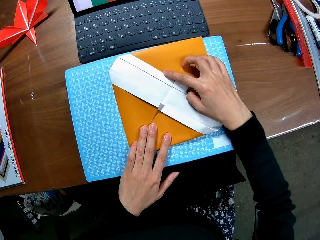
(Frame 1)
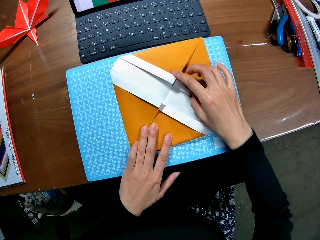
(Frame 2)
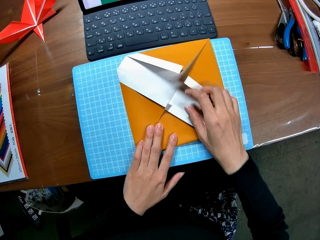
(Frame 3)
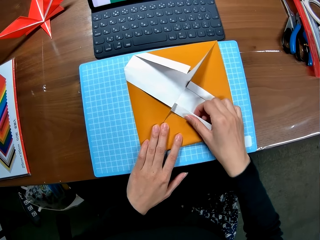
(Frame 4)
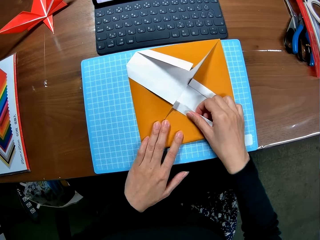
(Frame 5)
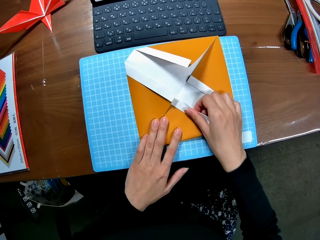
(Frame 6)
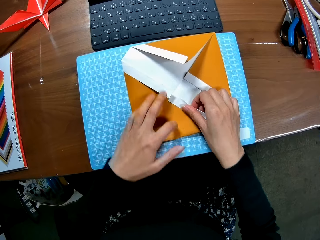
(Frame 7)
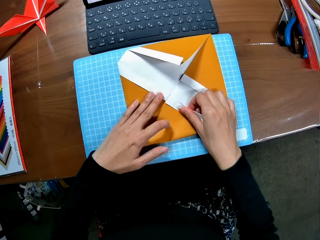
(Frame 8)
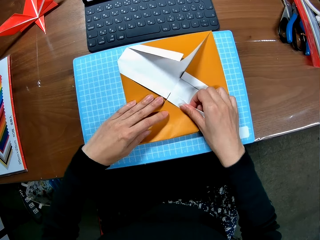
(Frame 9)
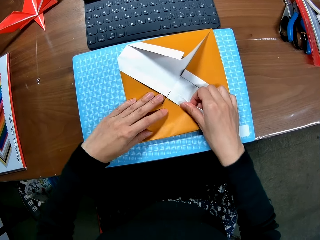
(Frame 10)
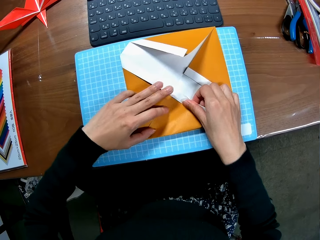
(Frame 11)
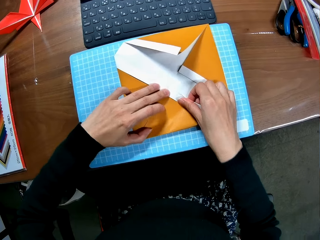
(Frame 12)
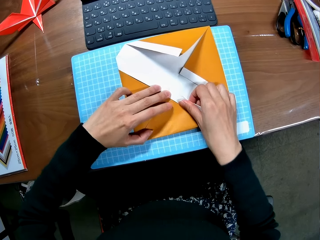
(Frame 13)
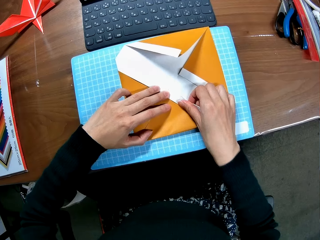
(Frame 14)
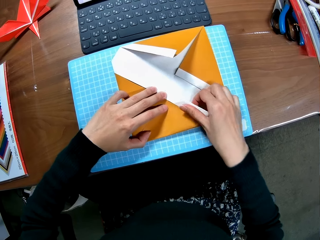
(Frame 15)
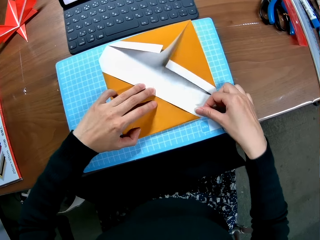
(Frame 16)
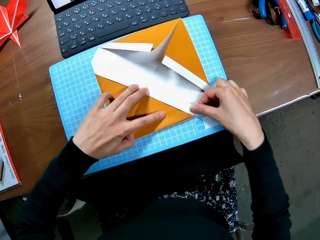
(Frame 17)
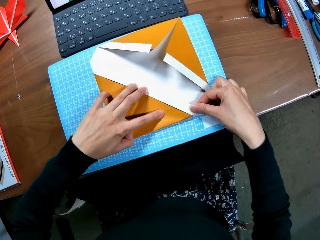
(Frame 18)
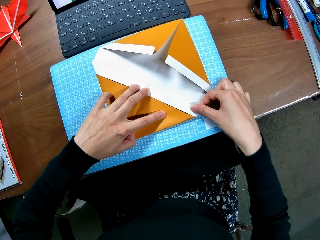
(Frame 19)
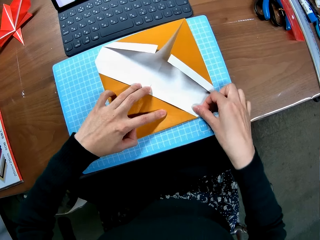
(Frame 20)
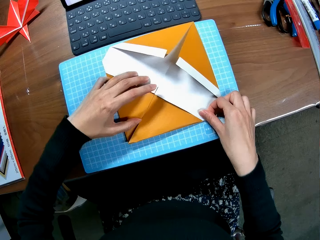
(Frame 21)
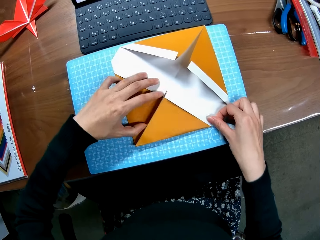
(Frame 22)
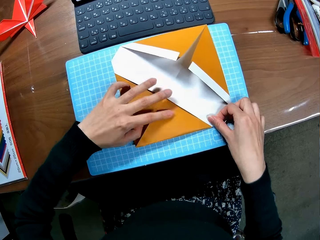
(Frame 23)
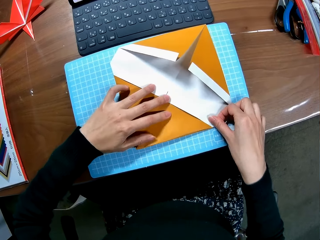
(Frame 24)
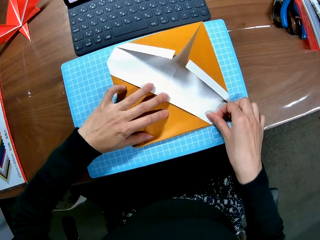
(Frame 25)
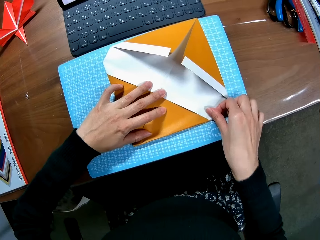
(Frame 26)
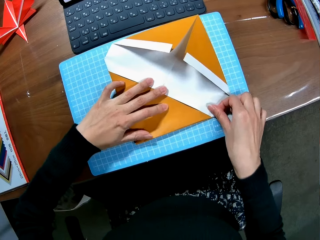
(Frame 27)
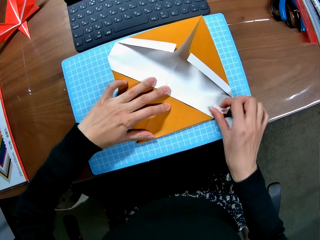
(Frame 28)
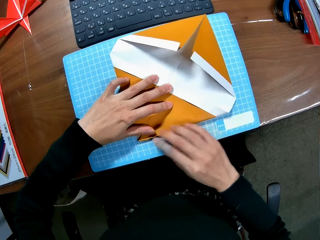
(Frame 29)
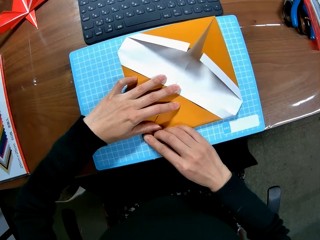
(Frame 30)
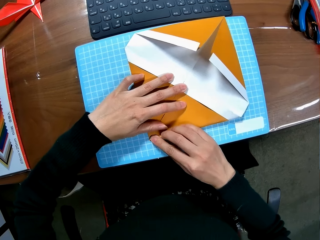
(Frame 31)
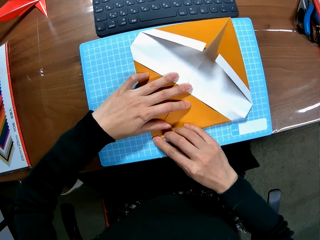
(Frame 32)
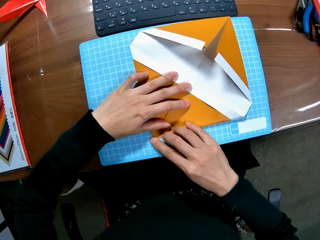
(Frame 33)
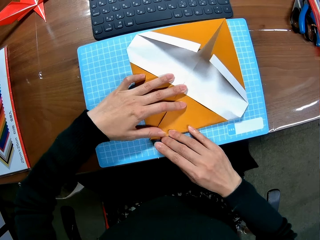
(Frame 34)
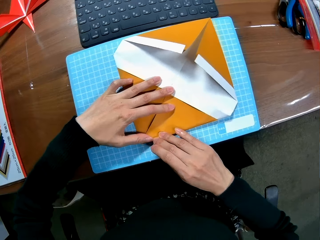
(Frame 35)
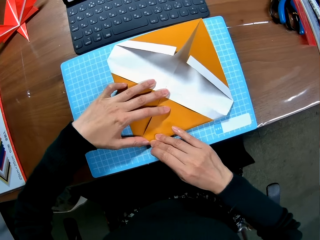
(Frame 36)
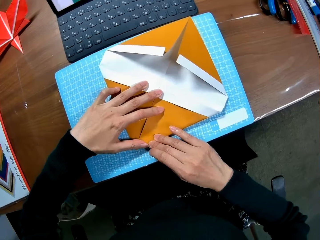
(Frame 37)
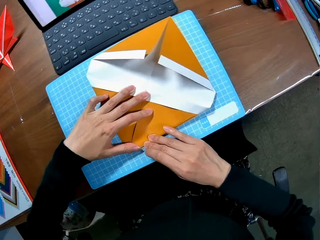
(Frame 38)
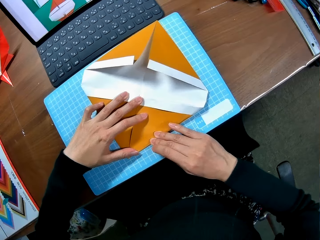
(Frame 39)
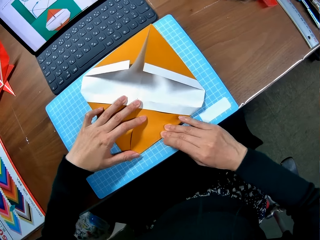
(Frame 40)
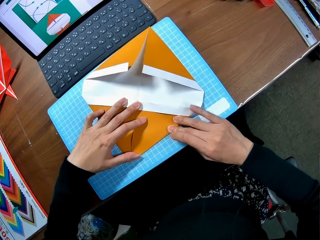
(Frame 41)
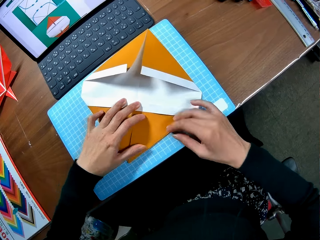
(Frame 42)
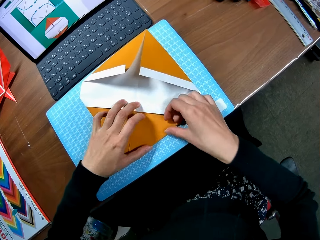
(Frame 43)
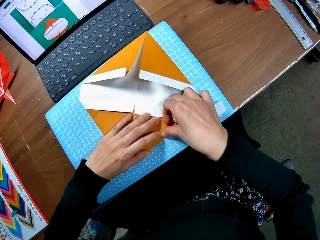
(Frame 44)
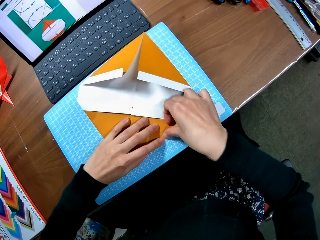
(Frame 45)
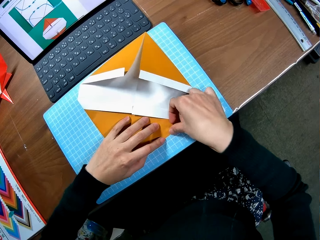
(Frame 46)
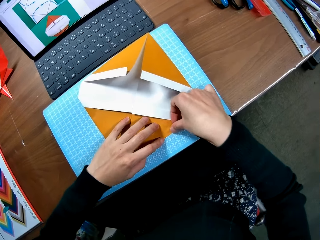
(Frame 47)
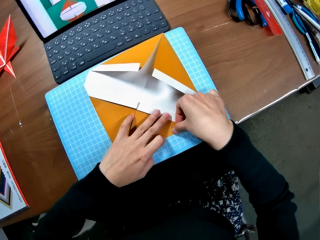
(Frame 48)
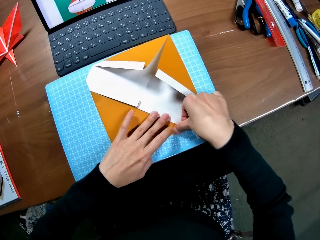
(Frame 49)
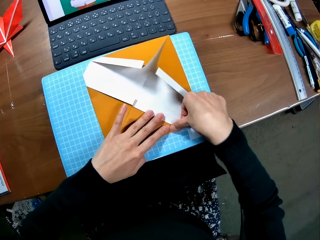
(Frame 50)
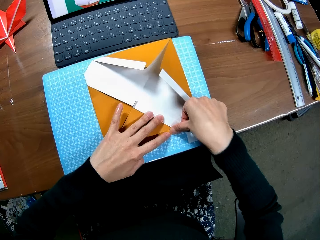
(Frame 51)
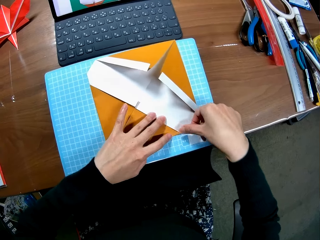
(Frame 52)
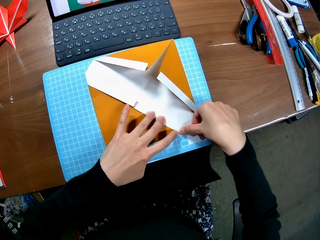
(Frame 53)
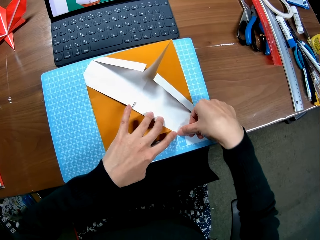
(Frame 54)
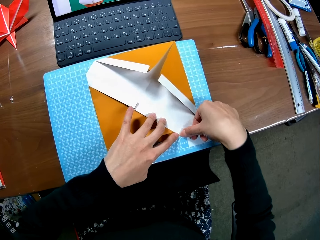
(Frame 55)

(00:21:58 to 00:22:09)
The camera wearer straightens the edges of the paper piece.

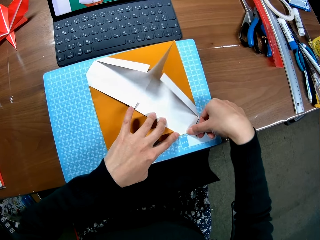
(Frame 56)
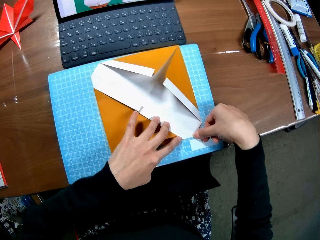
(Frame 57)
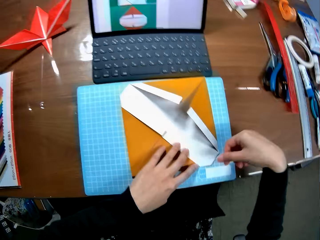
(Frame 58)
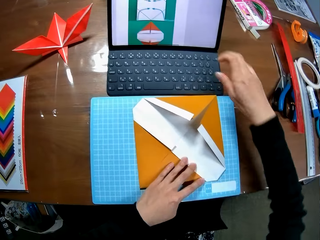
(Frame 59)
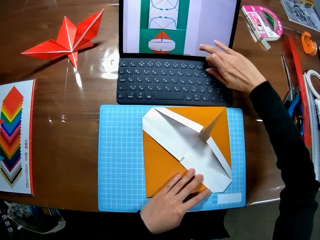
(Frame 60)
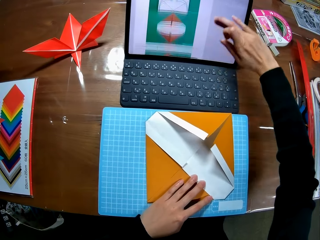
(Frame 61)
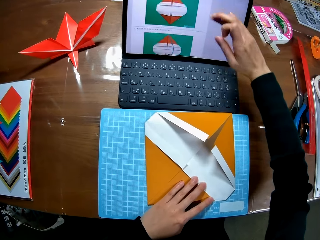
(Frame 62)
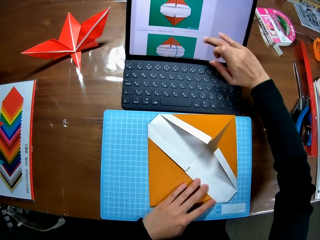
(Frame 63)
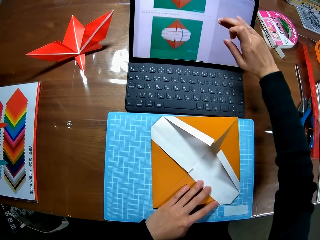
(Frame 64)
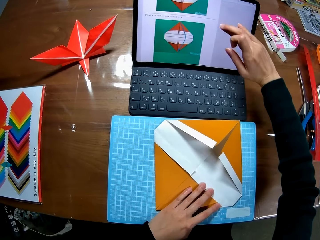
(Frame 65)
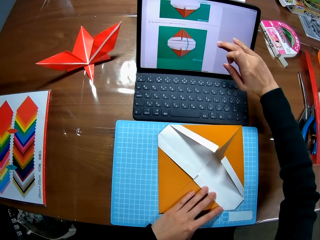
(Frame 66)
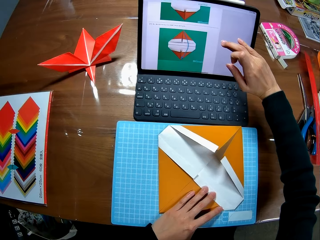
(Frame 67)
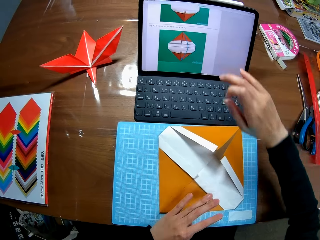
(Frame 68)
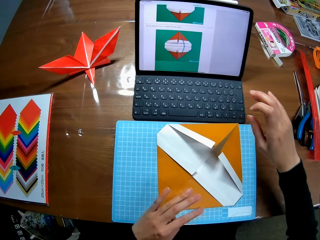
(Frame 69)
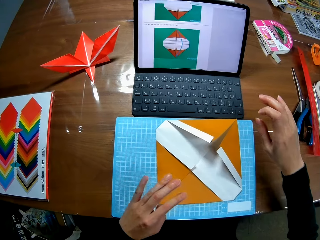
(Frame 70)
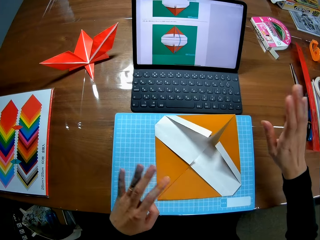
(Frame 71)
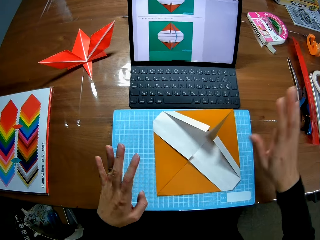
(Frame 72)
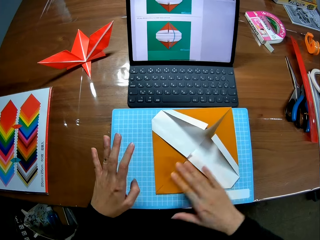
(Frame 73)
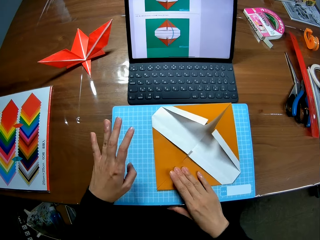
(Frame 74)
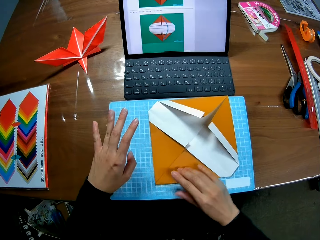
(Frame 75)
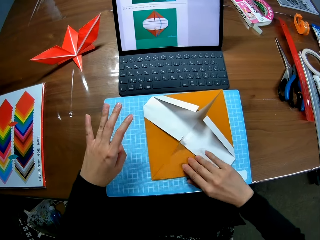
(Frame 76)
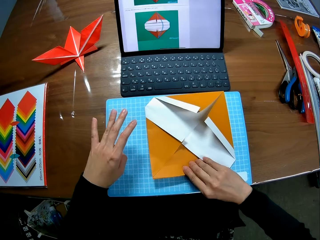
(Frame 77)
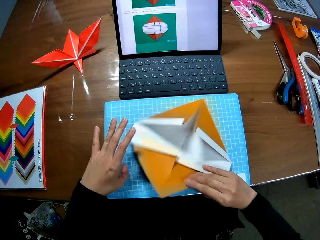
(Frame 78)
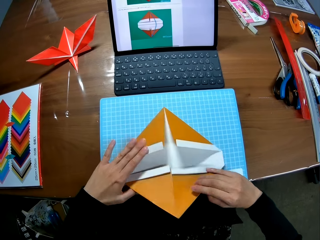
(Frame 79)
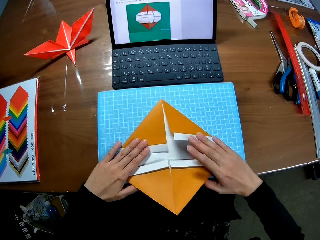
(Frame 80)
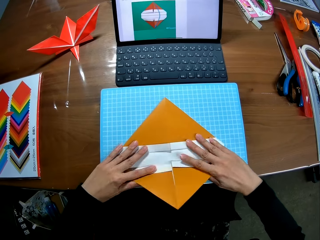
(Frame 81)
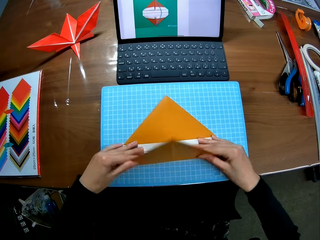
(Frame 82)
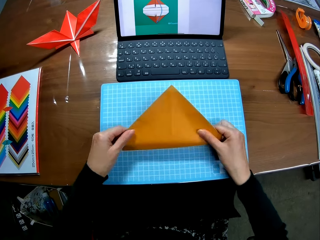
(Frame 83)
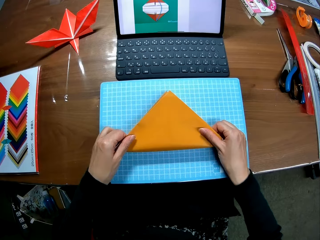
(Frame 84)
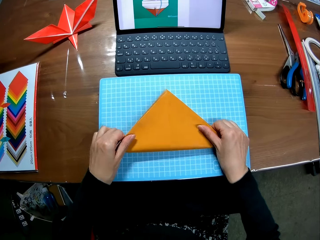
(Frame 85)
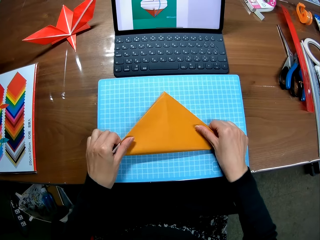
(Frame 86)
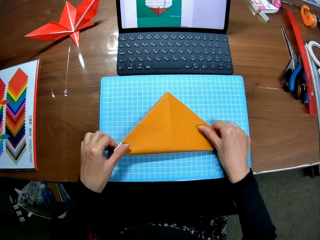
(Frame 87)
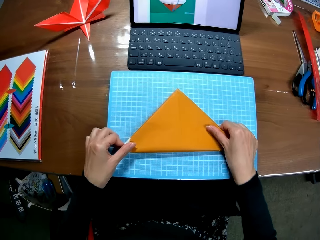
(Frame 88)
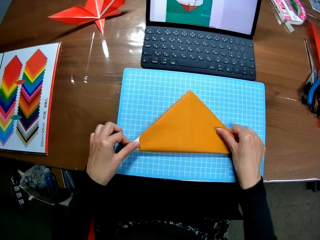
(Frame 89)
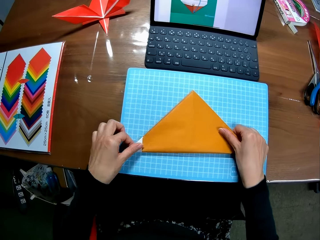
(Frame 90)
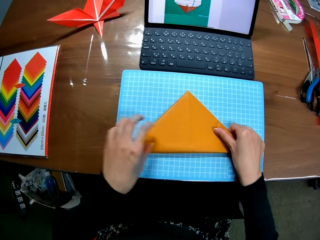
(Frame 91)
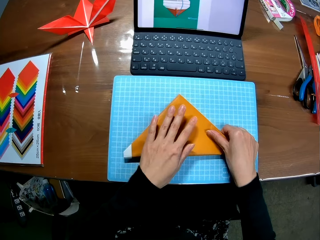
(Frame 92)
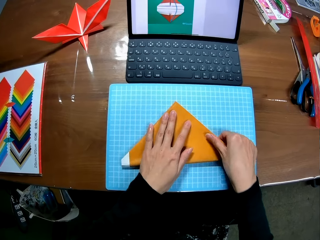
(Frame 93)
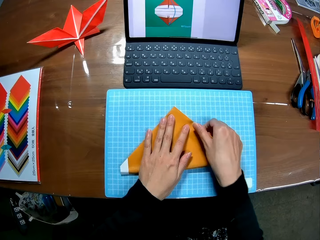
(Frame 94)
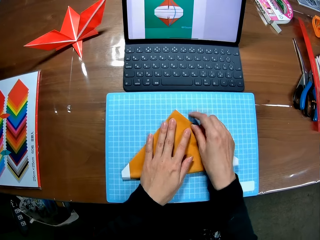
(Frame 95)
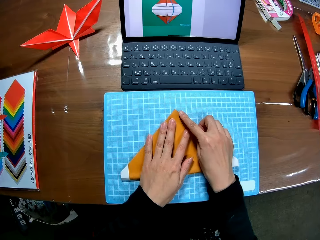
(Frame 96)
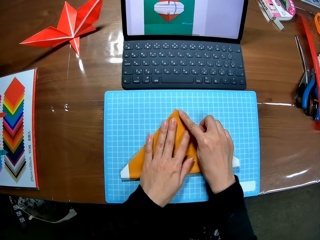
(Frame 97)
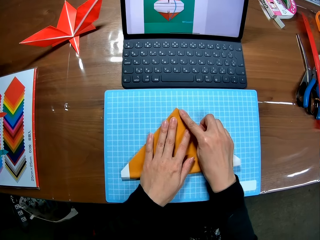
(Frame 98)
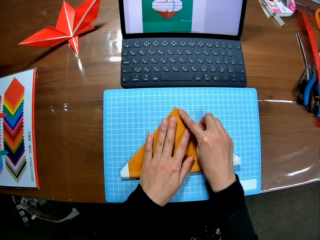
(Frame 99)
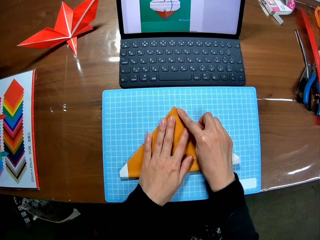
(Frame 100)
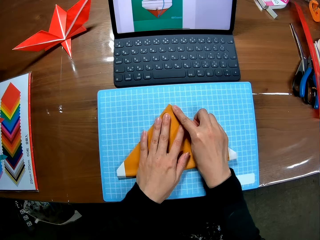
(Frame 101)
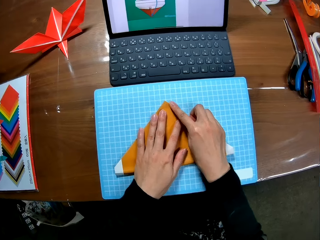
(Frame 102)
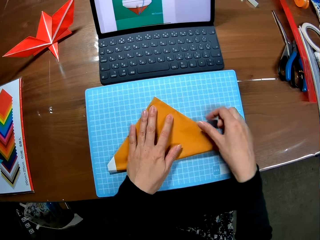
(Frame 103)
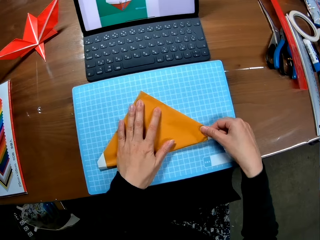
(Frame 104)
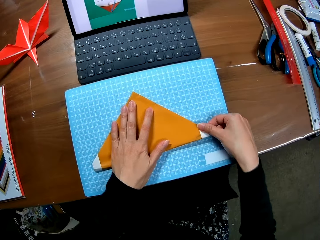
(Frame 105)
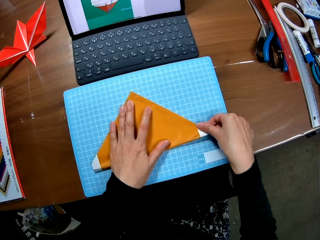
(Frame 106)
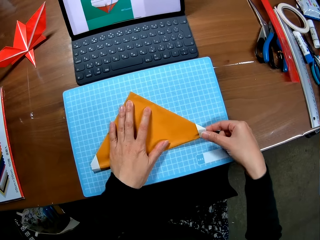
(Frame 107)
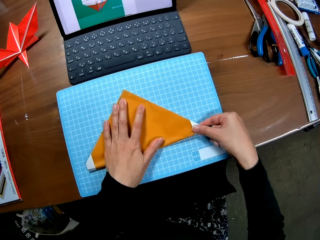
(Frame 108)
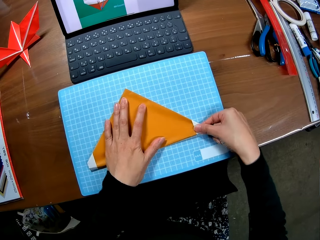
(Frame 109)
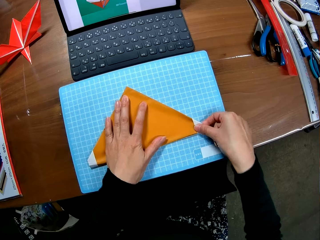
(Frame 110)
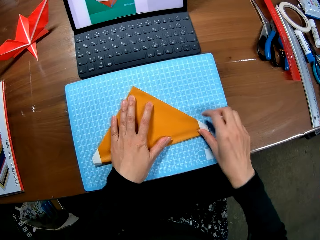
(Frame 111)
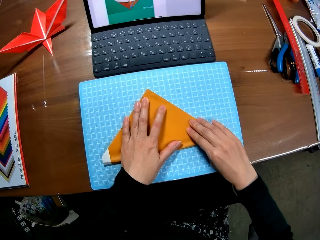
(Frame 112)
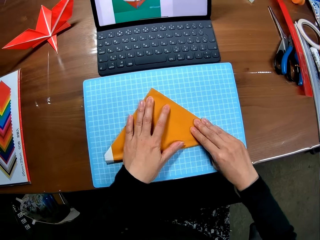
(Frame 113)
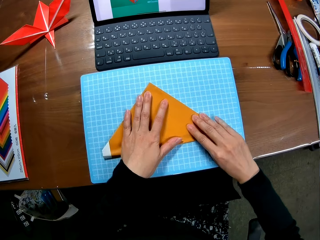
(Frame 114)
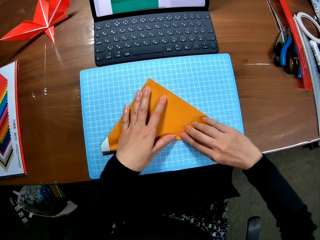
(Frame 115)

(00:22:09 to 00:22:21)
The camera wearer scrolls up the screen of the laptop with her right hand. She folds together the paper piece.
